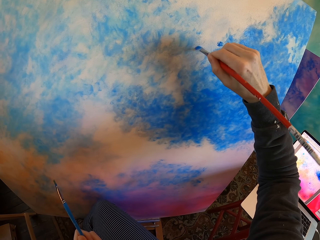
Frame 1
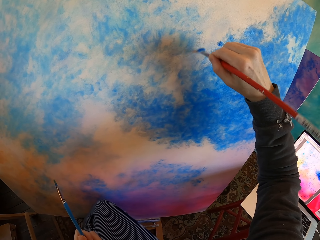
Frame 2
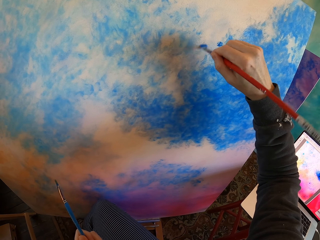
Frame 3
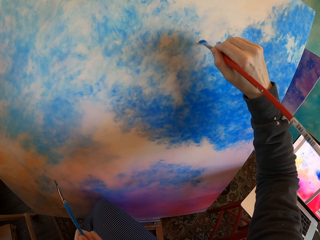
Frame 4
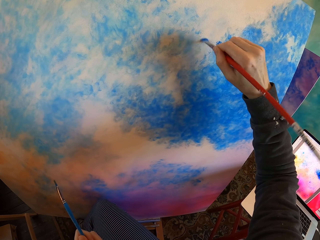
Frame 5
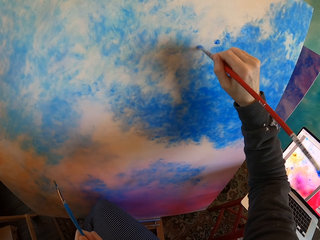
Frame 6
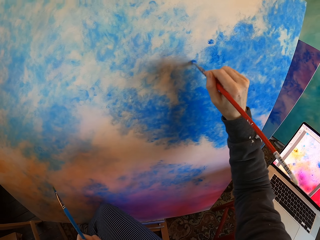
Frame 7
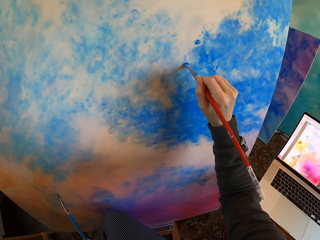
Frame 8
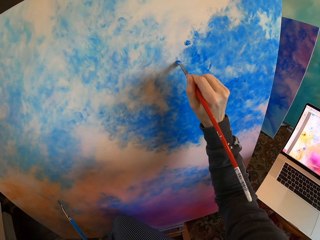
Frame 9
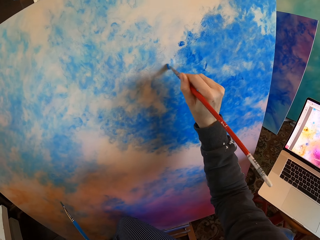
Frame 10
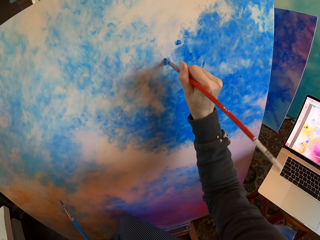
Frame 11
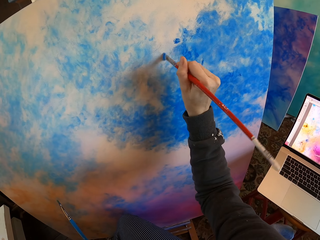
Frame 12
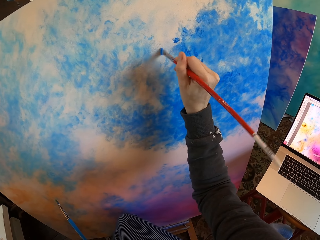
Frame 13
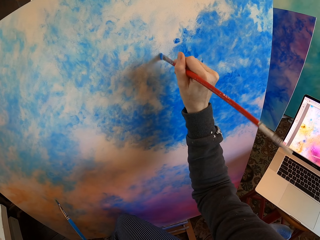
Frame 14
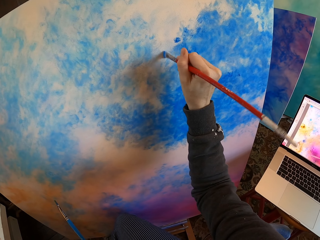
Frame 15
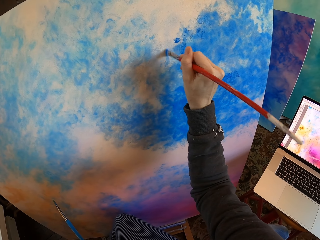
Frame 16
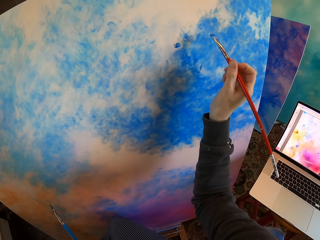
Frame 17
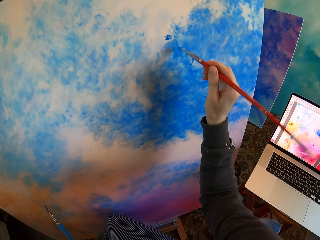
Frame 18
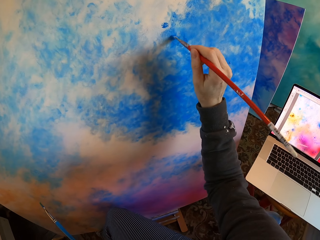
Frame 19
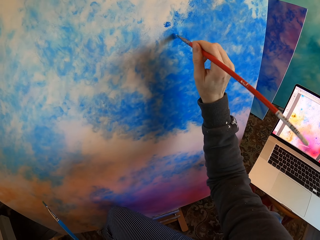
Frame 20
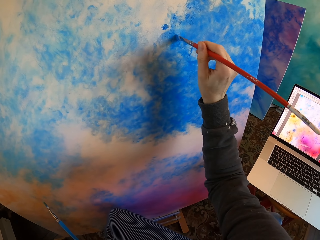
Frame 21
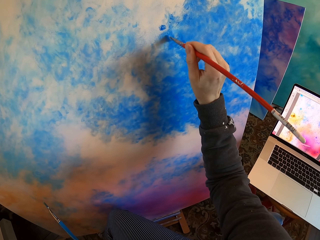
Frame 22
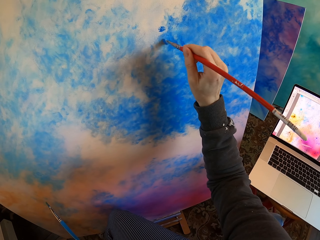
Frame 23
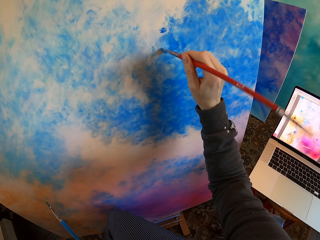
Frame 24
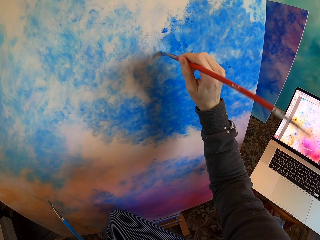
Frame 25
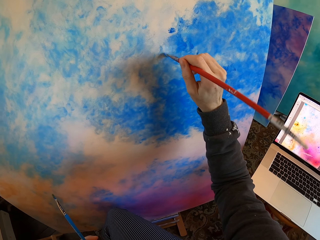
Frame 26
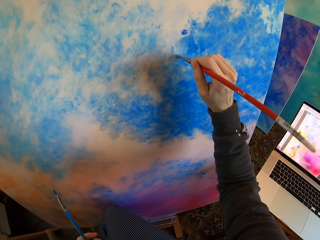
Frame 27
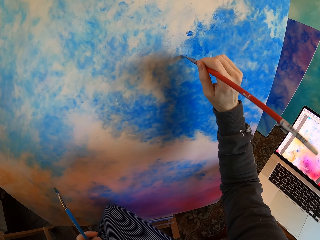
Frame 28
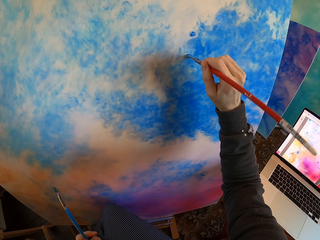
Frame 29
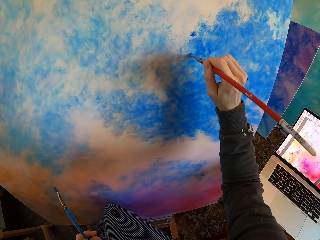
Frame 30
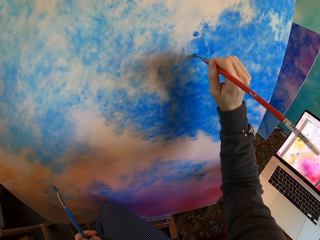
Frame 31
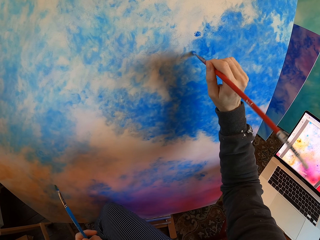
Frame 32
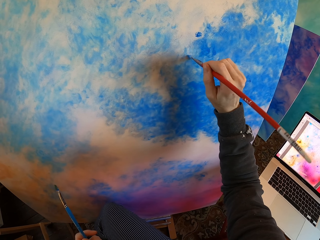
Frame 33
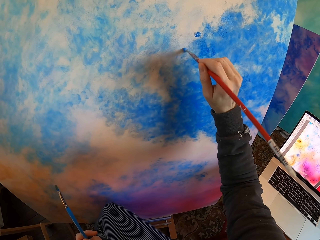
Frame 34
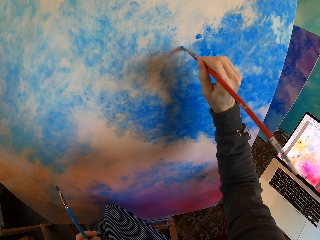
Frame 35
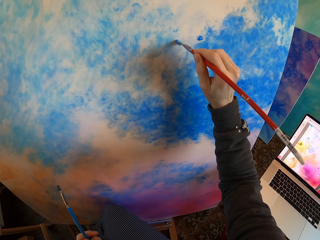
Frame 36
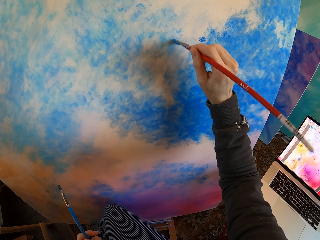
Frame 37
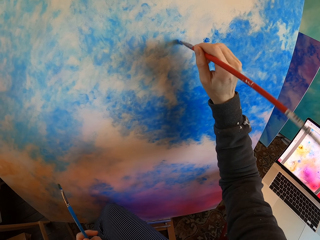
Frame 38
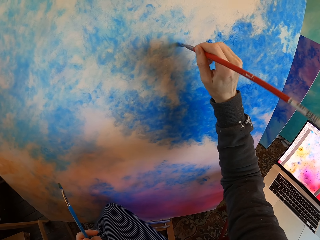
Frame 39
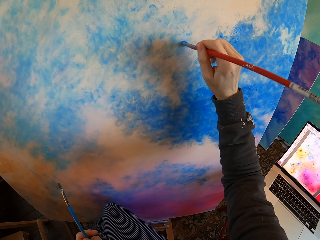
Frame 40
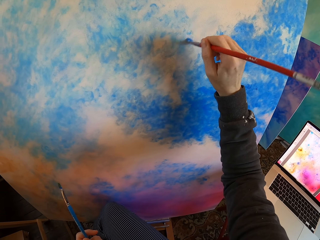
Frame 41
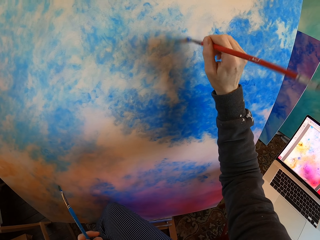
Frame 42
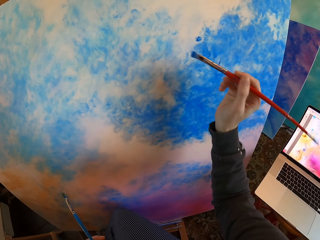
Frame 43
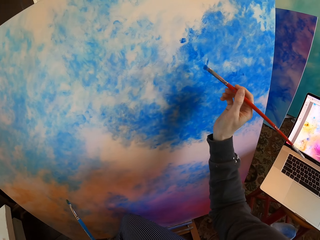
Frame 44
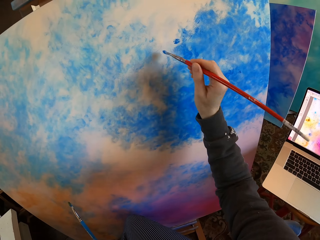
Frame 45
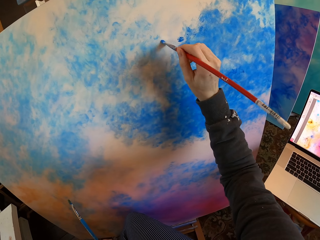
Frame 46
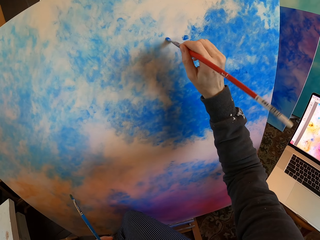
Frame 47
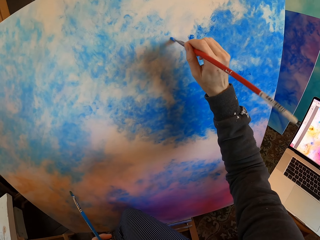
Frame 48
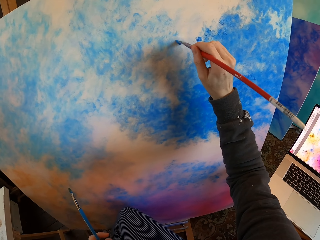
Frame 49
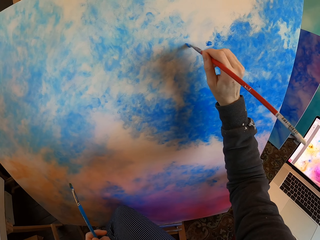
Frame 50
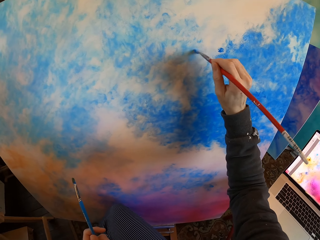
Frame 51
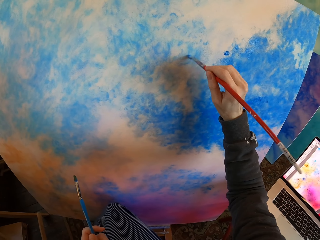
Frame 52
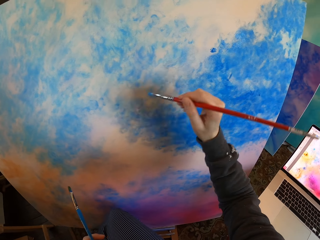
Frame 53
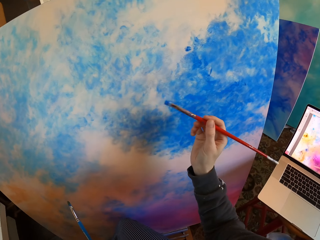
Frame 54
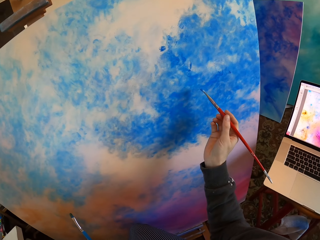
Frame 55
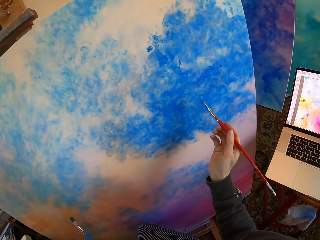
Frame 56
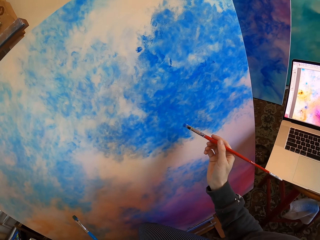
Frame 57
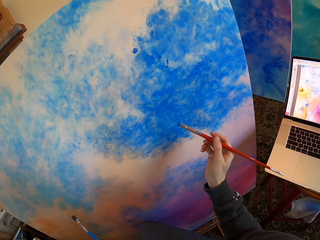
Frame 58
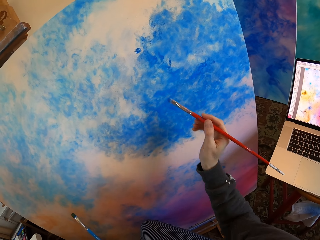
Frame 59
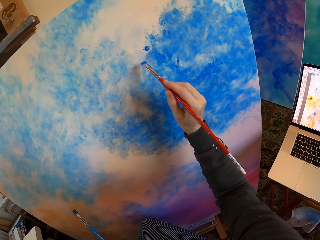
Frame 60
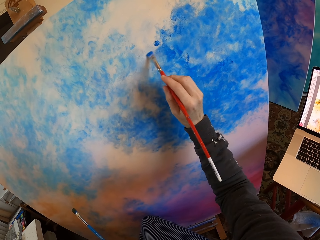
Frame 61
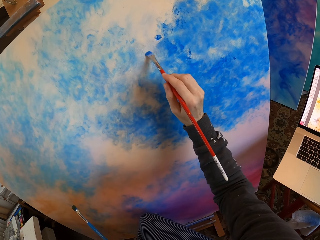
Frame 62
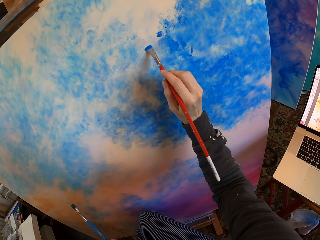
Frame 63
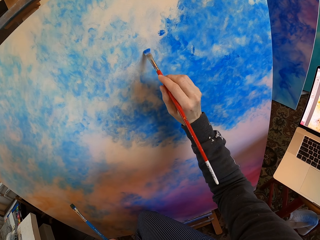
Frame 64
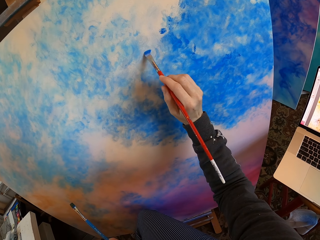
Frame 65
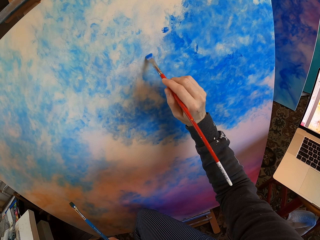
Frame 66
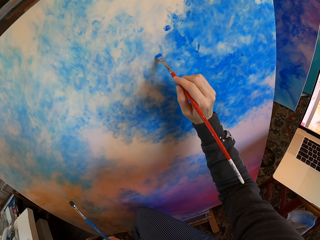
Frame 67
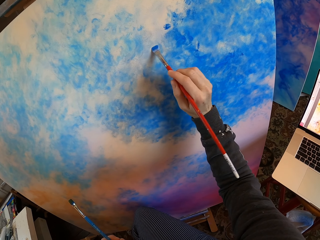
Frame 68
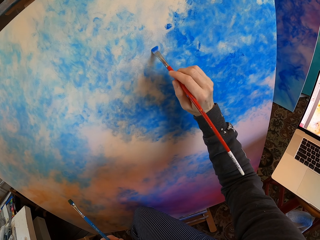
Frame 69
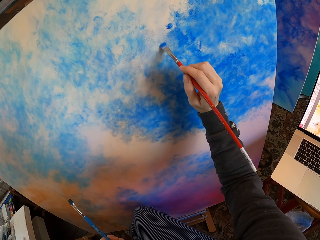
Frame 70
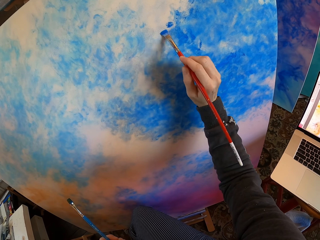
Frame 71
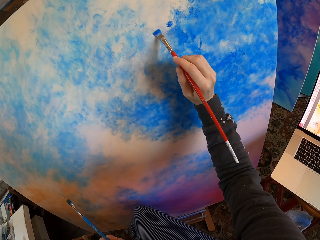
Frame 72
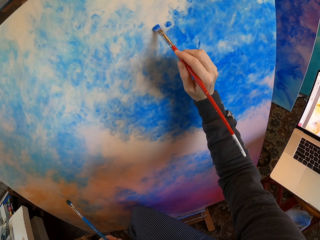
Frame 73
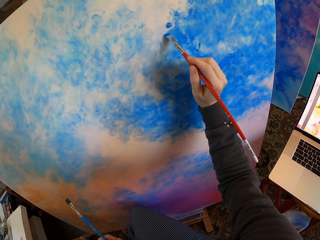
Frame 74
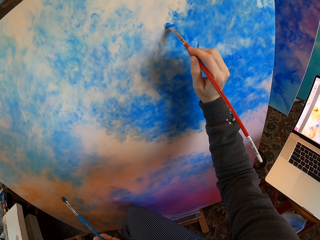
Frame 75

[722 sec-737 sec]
The camera wearer turns to the side. He colors a board with a drawing color brush. He turns to the side. He holds the paint brush with his hands. He paints the wall paper with the paint brush.

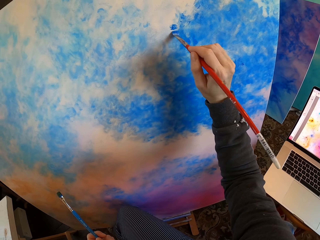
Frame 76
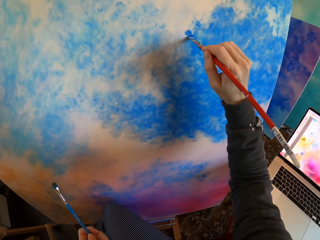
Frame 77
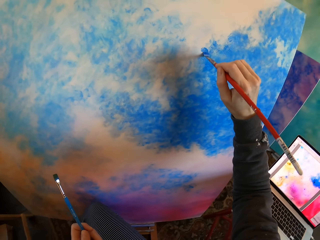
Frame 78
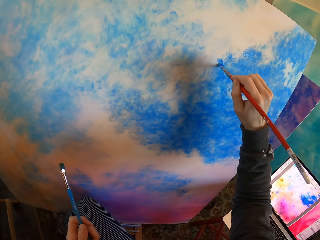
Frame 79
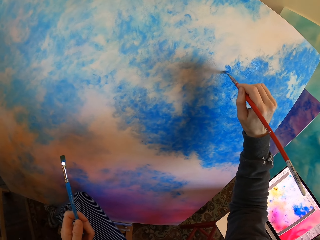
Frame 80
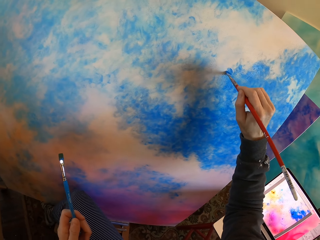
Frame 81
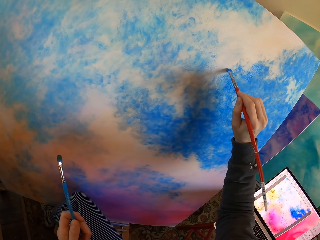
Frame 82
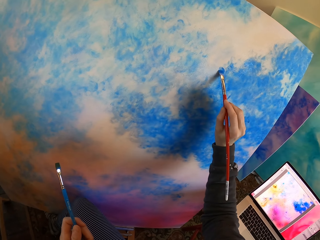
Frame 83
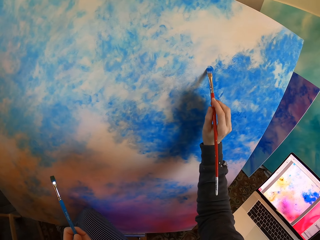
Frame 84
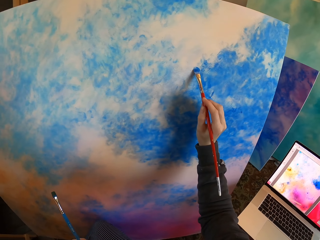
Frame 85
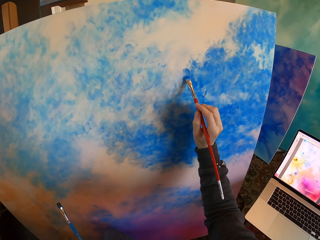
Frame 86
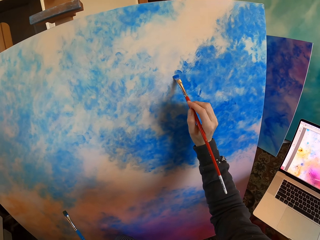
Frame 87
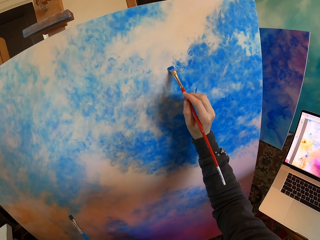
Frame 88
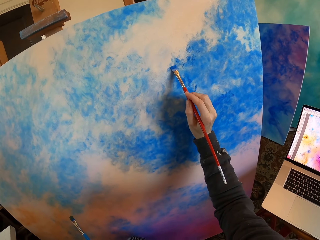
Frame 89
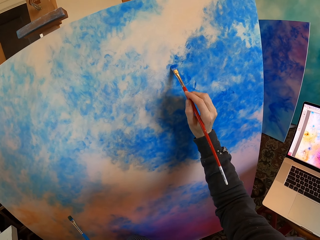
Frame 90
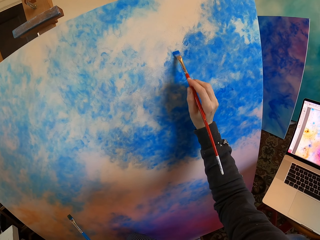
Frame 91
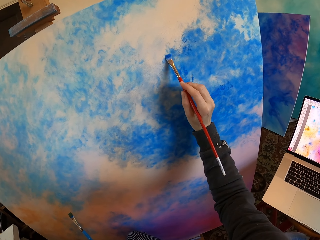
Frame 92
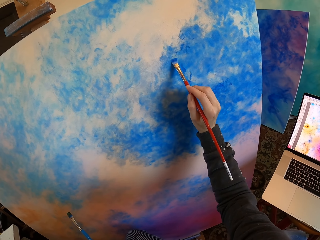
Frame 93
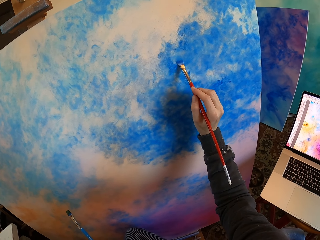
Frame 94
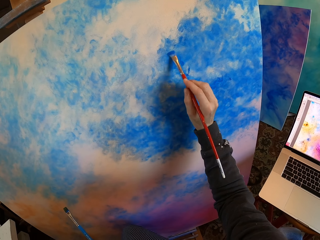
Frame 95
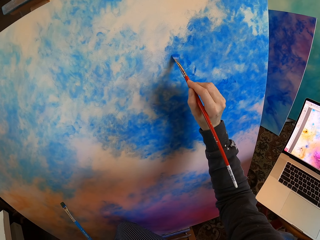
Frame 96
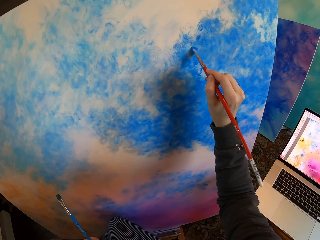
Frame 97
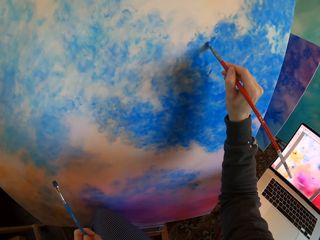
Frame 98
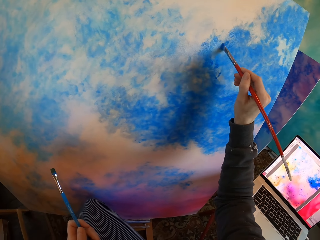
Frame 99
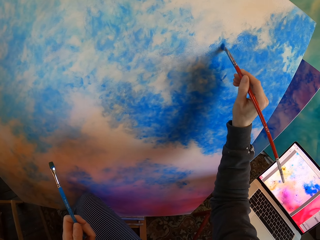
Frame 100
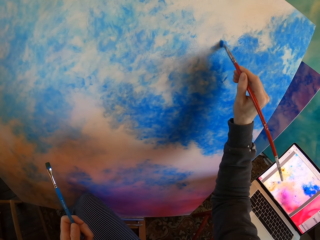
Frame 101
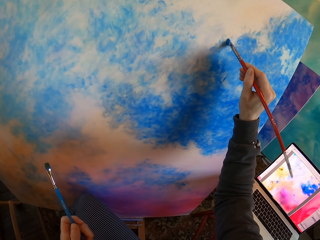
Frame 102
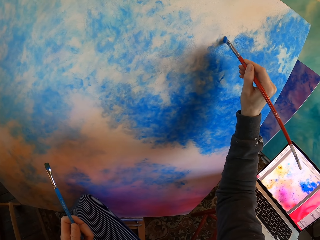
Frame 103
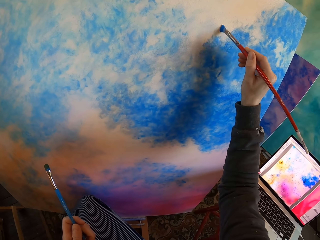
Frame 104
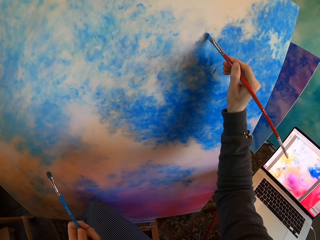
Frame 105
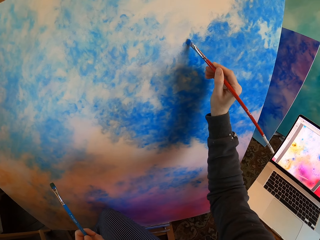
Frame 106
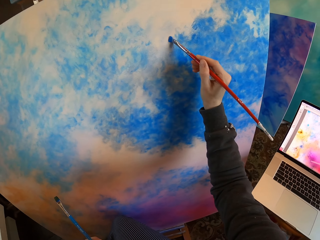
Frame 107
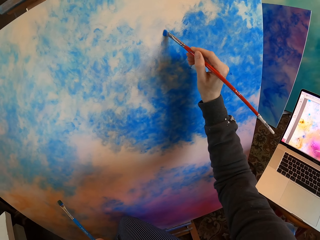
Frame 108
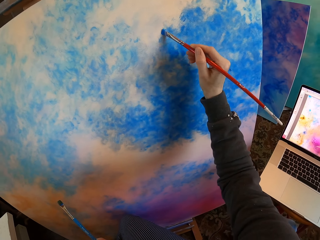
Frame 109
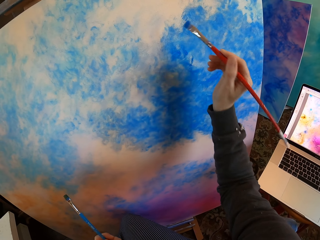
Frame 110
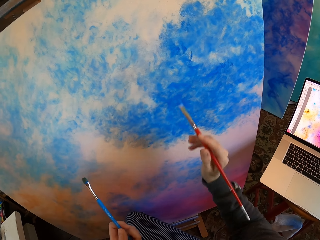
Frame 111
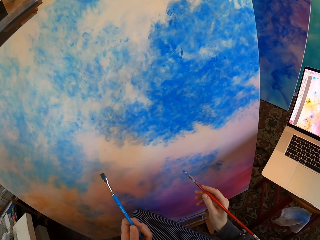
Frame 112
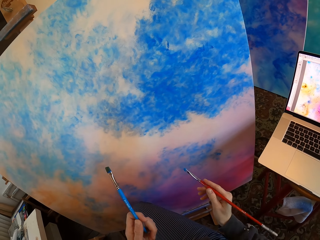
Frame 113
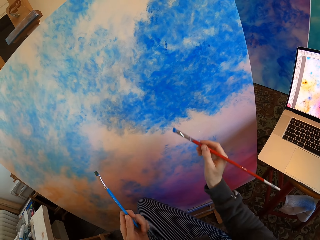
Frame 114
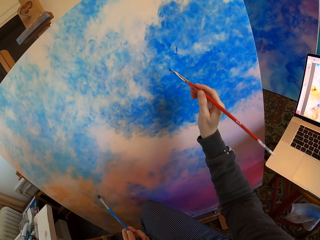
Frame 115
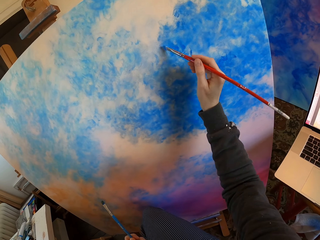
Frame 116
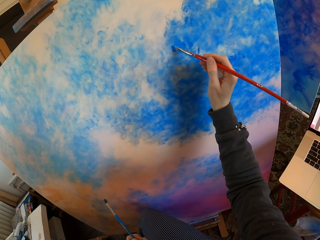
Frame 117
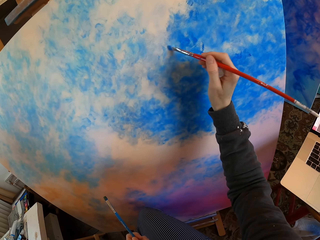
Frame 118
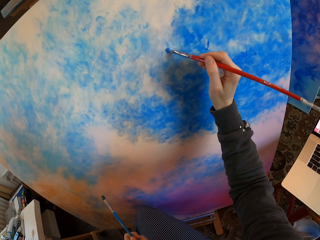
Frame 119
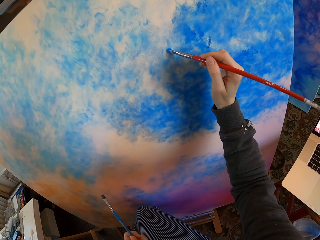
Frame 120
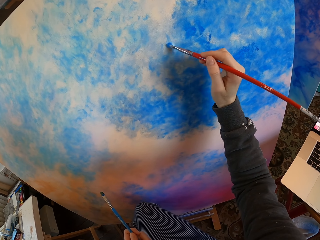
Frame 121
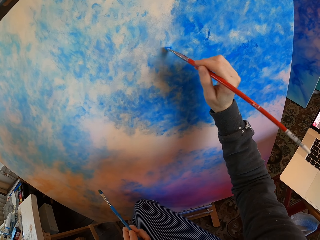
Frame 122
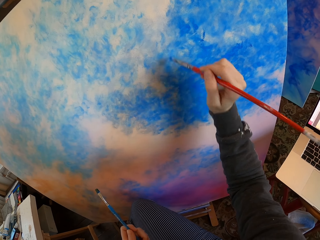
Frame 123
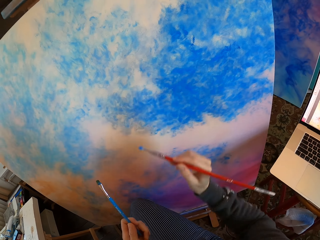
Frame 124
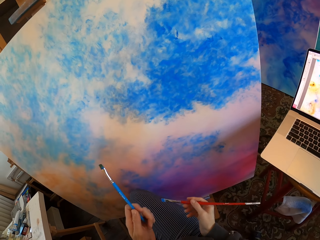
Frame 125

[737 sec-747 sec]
The camera wearer turns to the side. He colors a board with a drawing color brush. He turns to the side. He holds the paint brush with his hands. He paints the wall paper with the paint brush.
